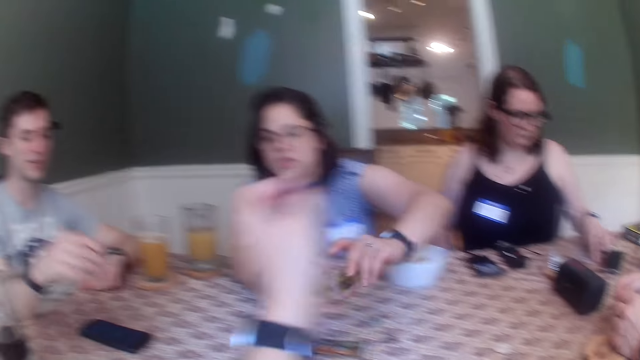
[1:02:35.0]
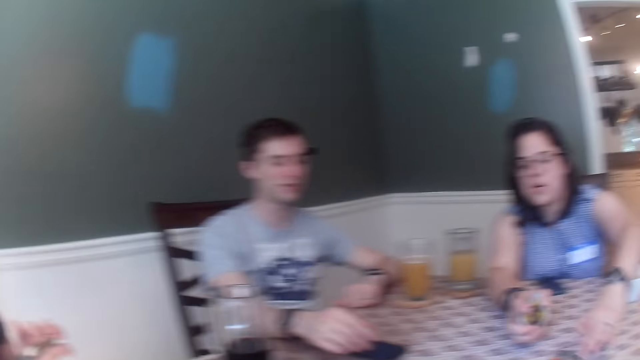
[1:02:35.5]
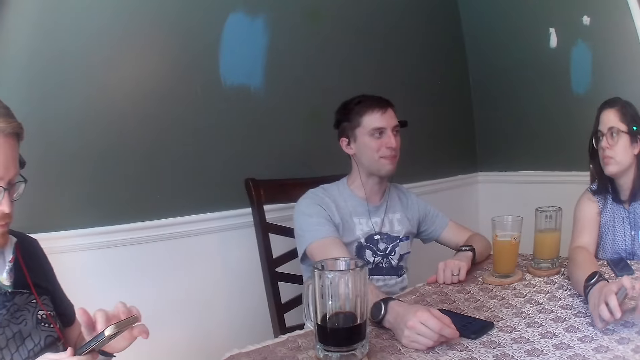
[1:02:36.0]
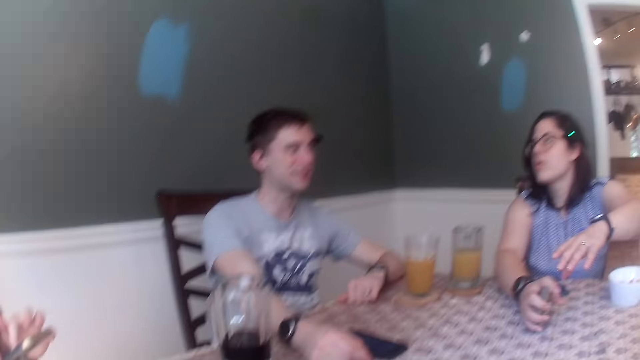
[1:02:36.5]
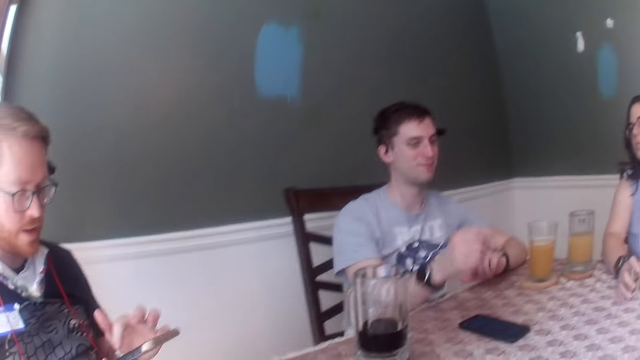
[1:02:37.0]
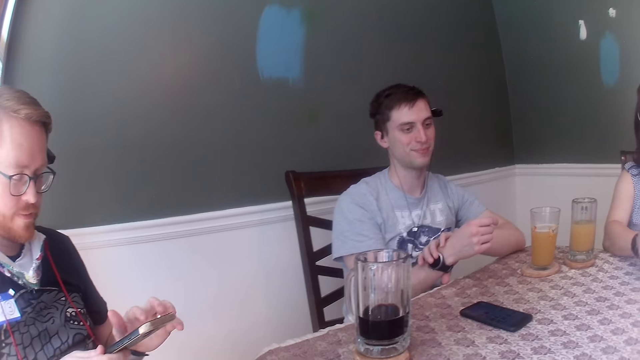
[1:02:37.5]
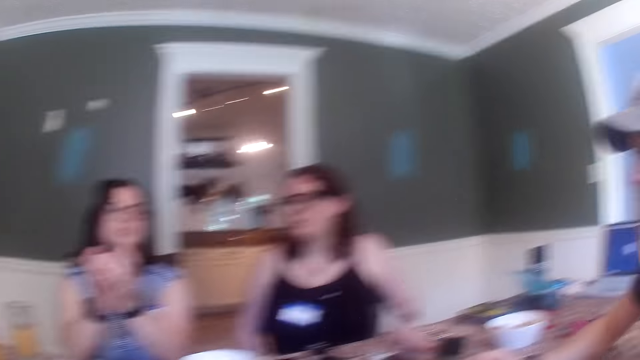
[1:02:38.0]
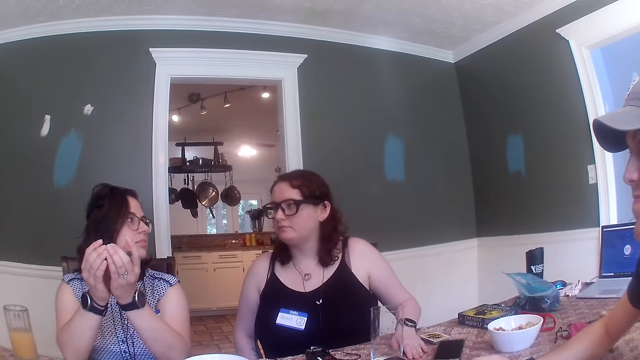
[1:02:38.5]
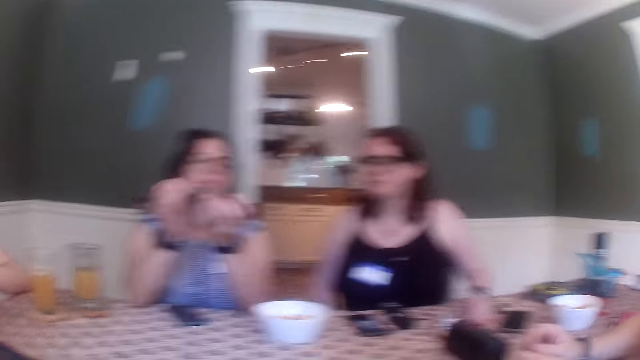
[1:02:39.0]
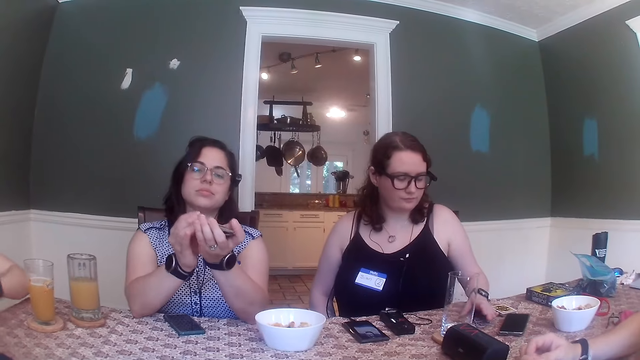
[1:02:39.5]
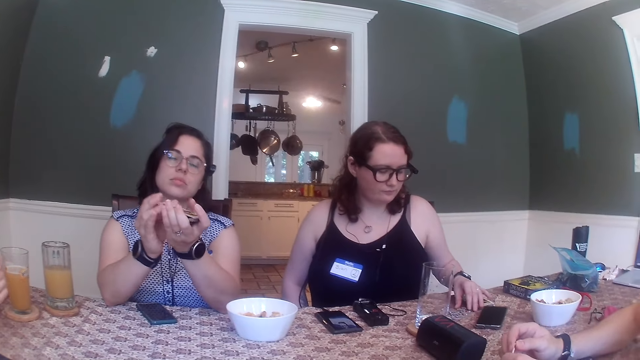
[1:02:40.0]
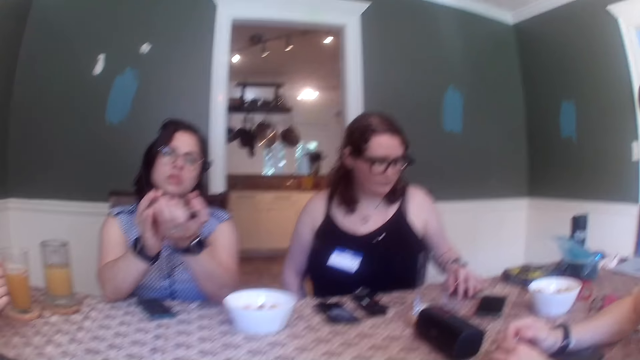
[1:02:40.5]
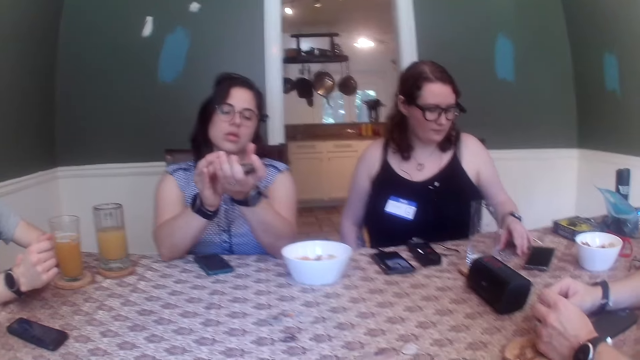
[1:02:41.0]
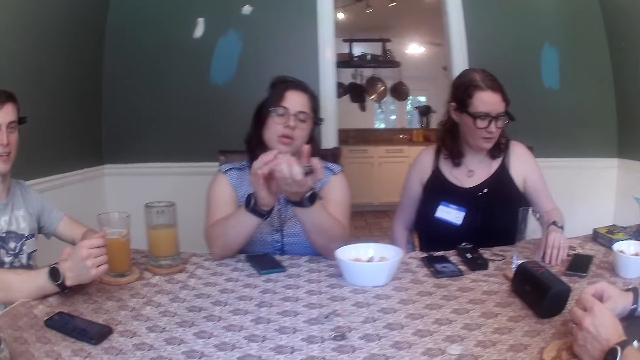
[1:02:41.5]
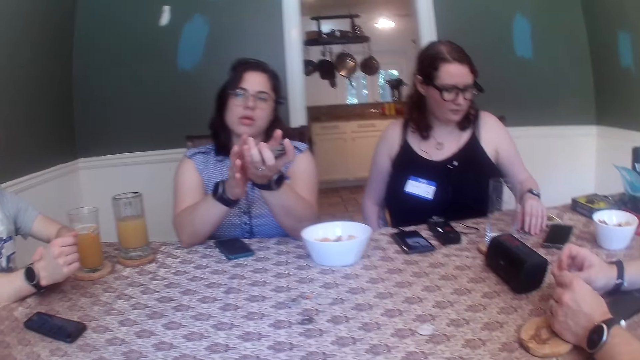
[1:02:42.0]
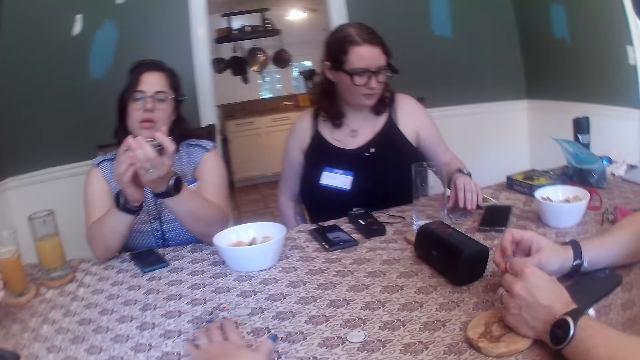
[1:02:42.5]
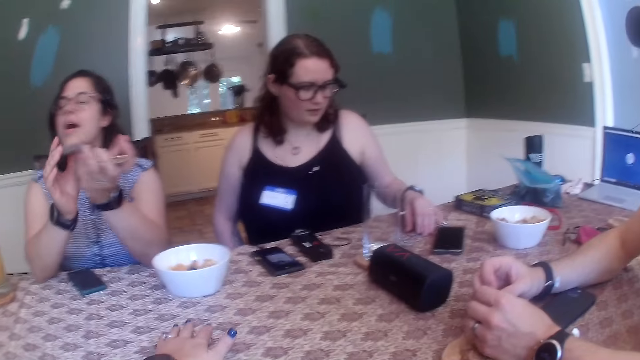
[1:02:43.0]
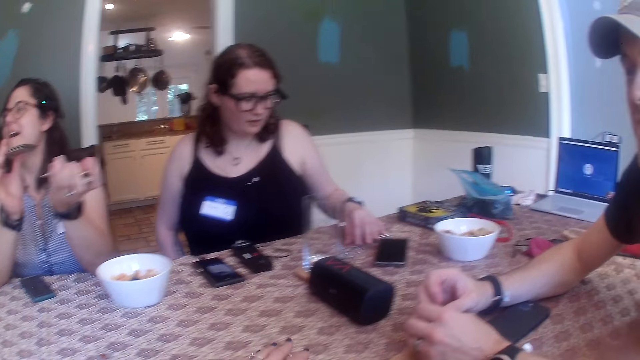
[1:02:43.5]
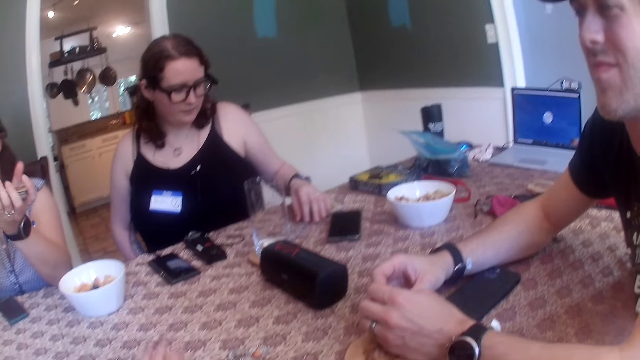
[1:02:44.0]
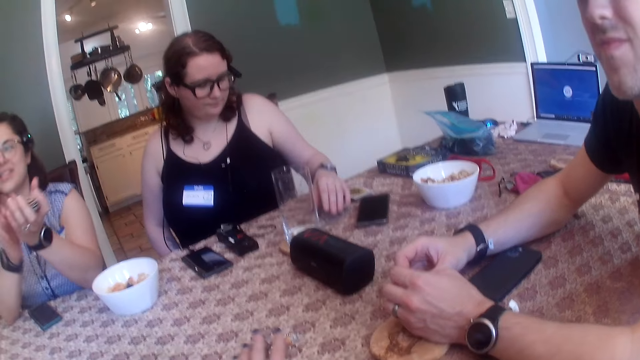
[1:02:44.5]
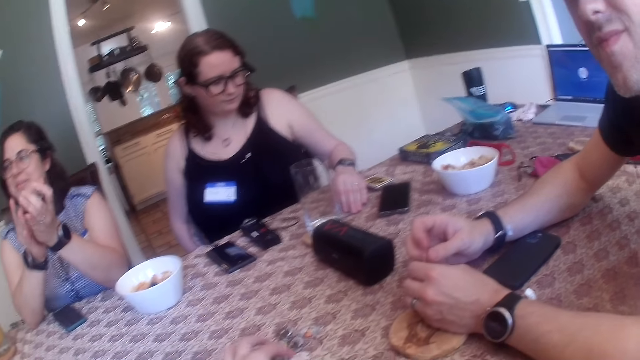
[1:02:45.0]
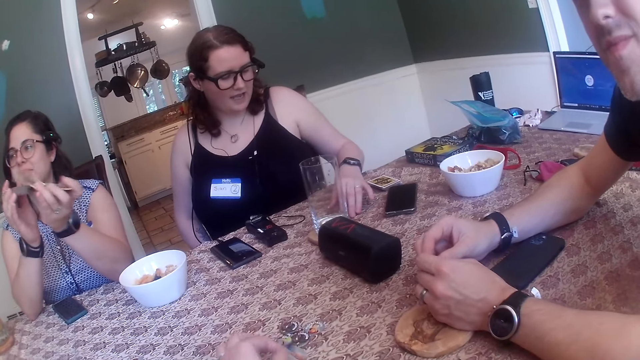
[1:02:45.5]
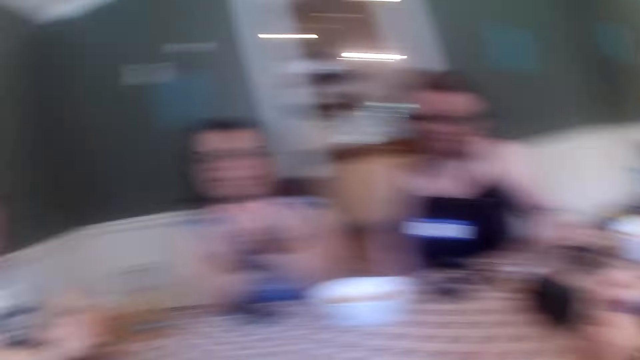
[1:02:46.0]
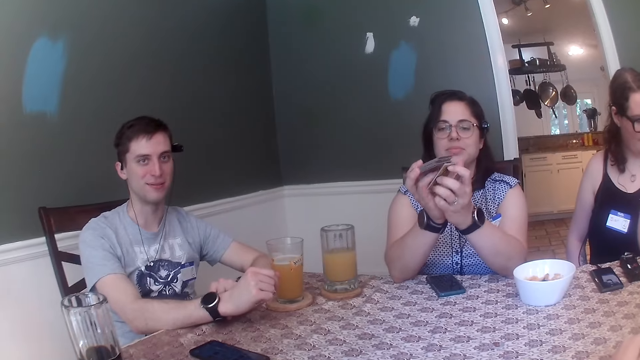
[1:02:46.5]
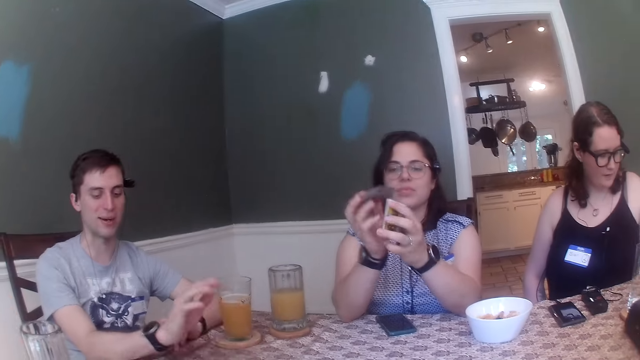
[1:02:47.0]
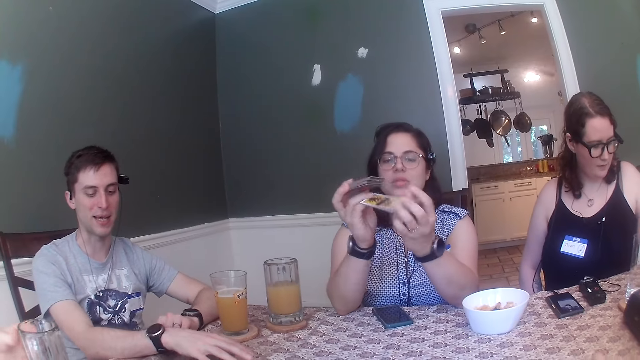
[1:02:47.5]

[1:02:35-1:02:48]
A woman drops the card on the table with her left hand. A man touches the phone on the table with his right hand. The camera wearer looks around. The first woman shuffles a set of cards with both hands. Another woman touches some set of cards with her left hand. The camera wearer moves some set of chips on the table with her left hand. She talks to a person.

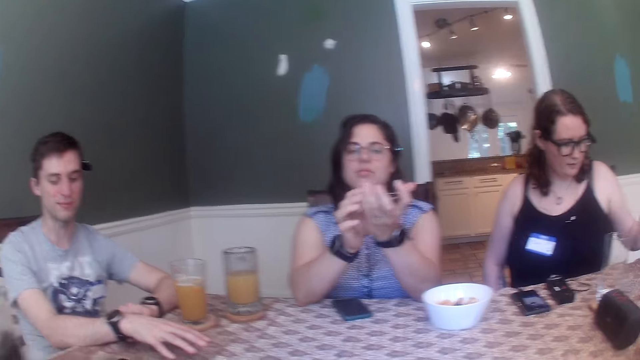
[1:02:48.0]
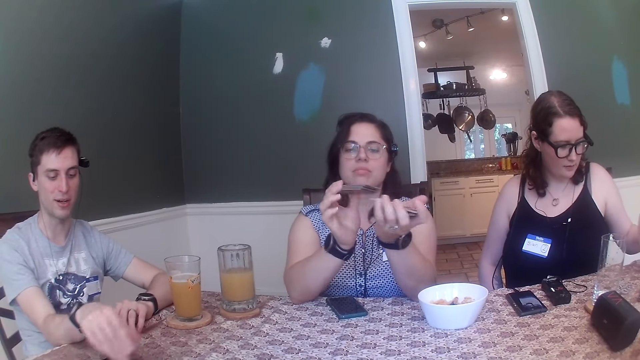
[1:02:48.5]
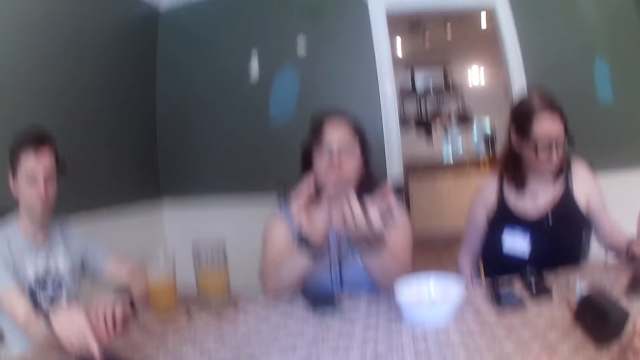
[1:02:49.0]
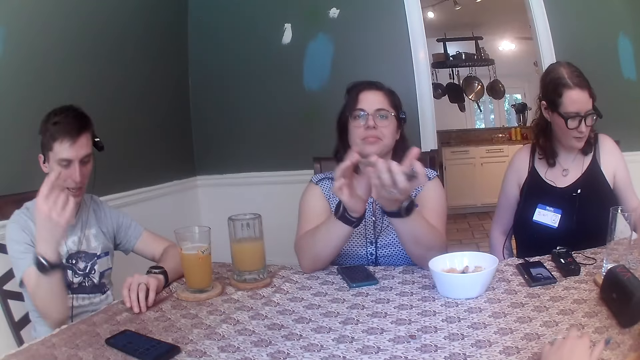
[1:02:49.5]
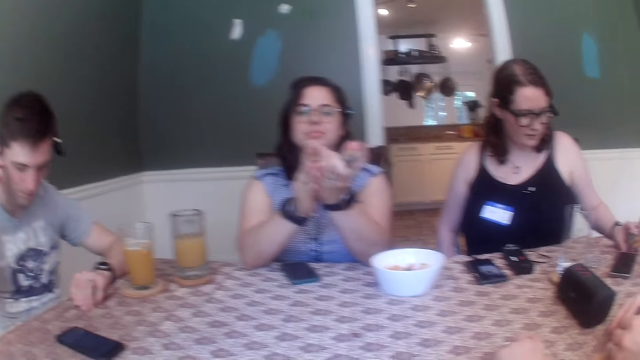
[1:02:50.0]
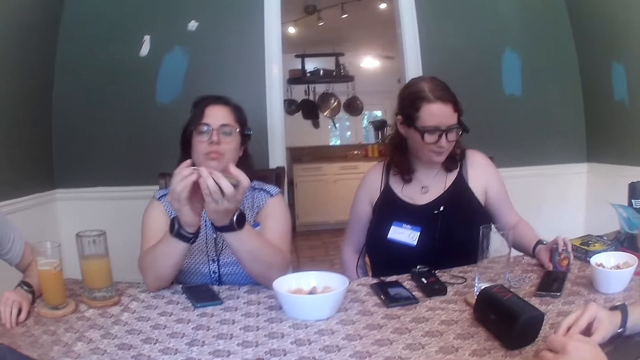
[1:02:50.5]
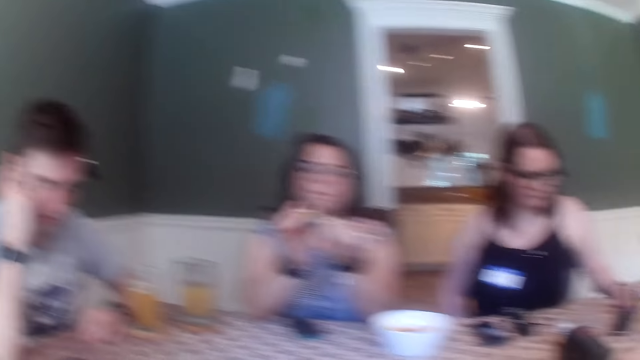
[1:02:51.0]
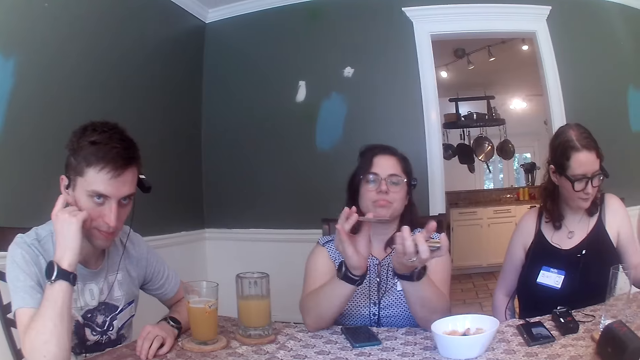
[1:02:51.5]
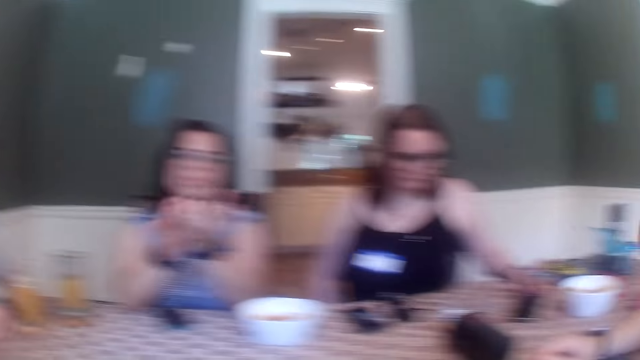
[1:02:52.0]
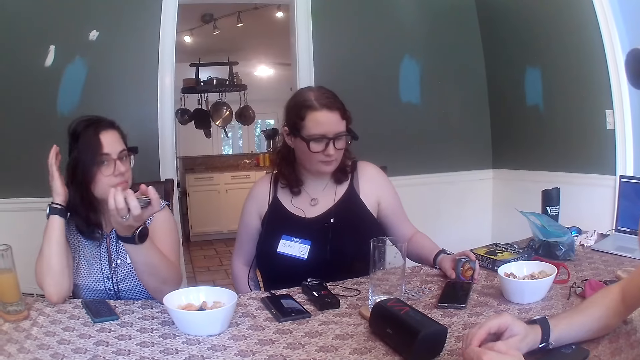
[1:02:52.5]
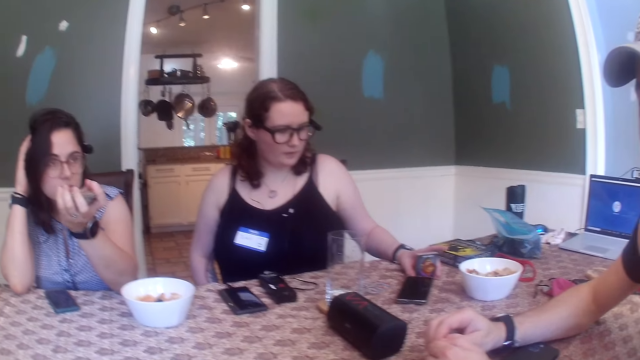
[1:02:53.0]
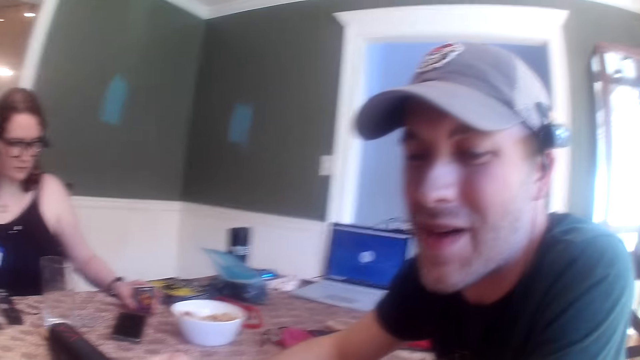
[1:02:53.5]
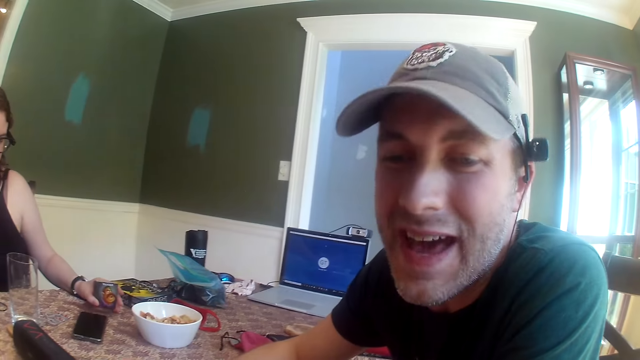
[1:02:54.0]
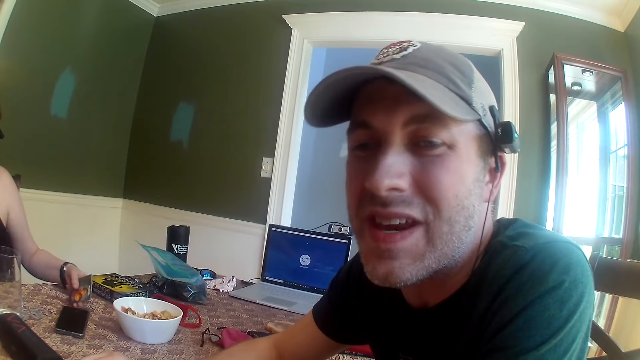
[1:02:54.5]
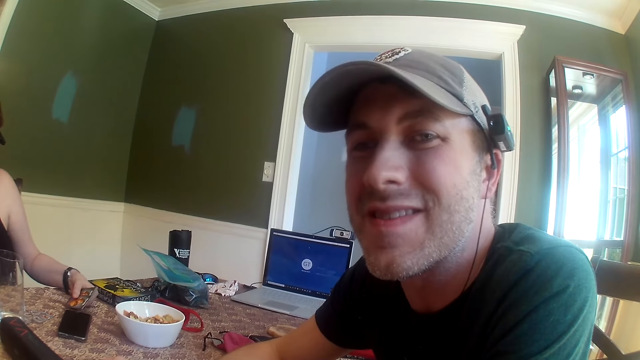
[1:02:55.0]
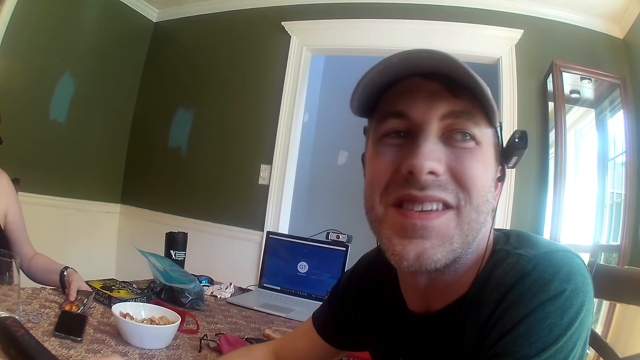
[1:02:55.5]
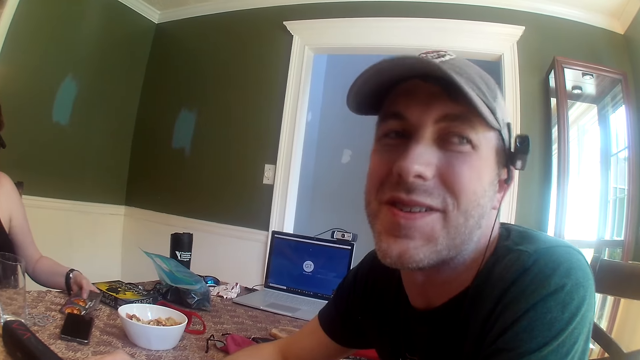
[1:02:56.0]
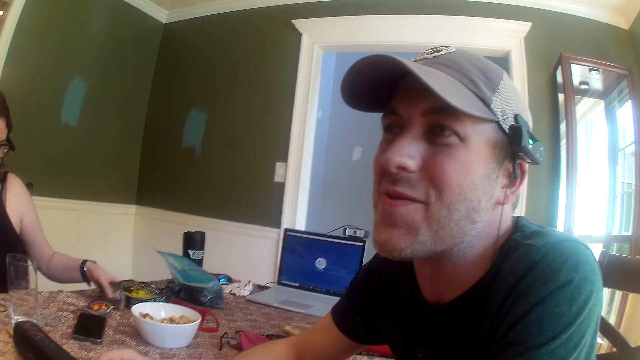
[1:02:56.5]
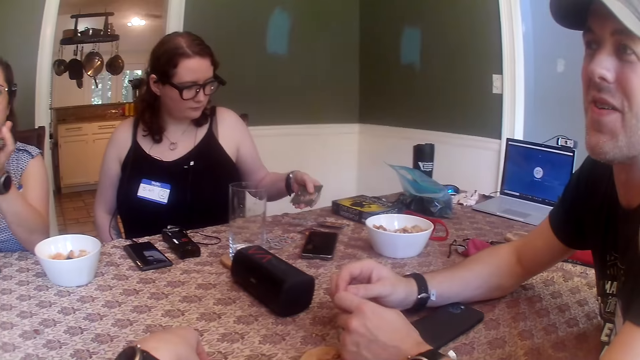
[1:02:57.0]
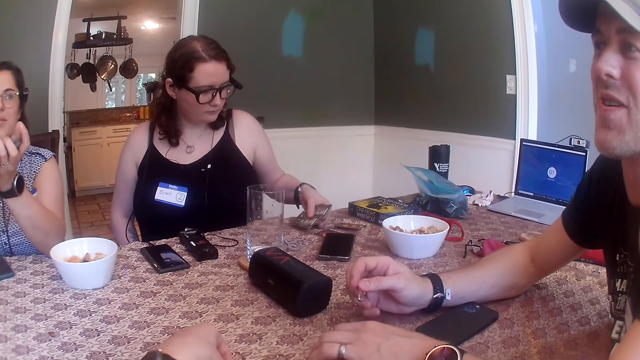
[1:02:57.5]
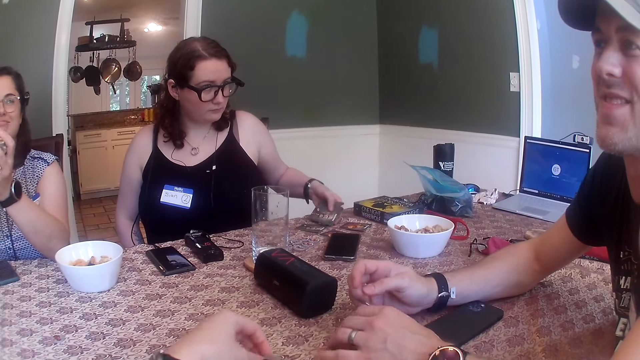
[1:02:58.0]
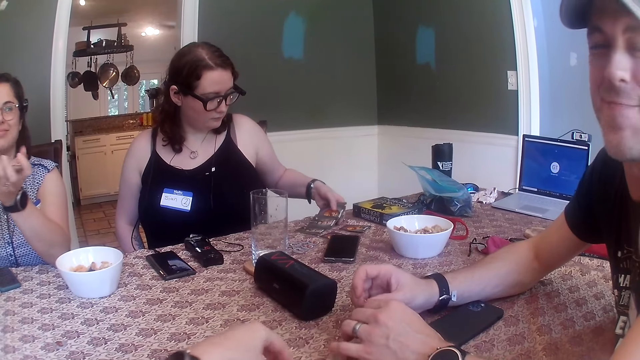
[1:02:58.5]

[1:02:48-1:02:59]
The camera wearer converses with the people at the table. A woman hits the set of cards on the table with her left hand. The woman drops the set of cards on the table with her left hand. A man interacts with the camera wearer.
